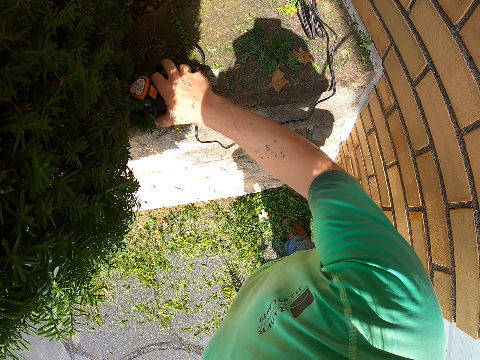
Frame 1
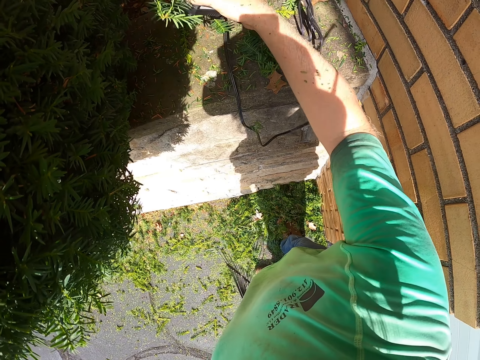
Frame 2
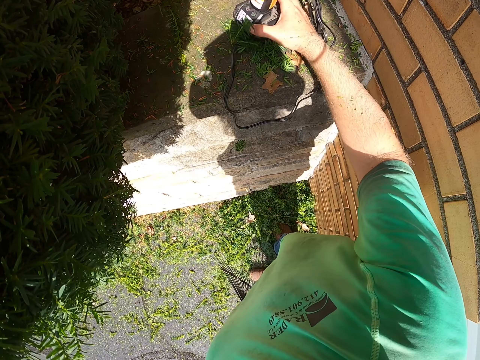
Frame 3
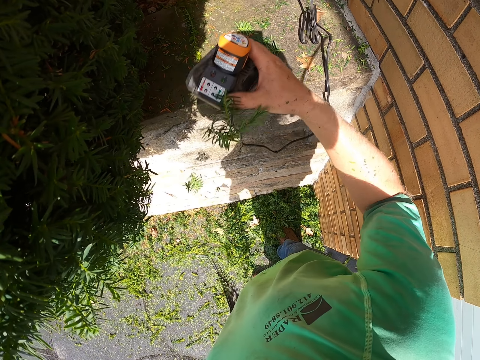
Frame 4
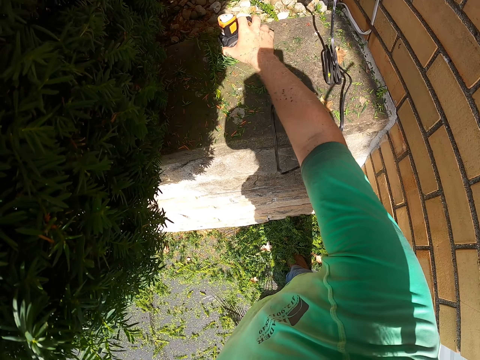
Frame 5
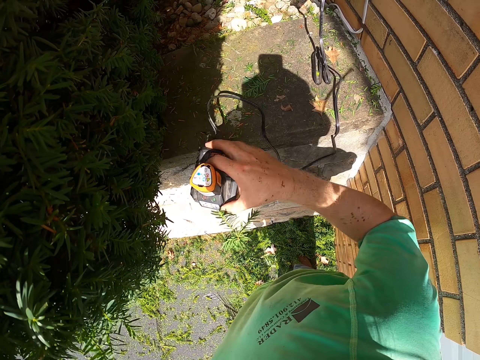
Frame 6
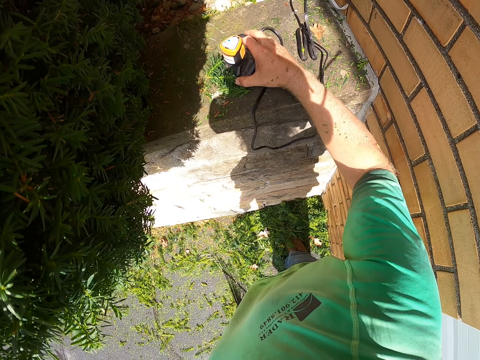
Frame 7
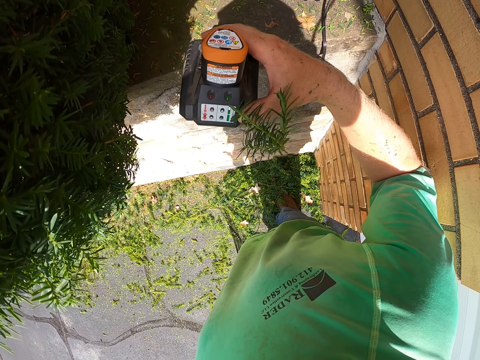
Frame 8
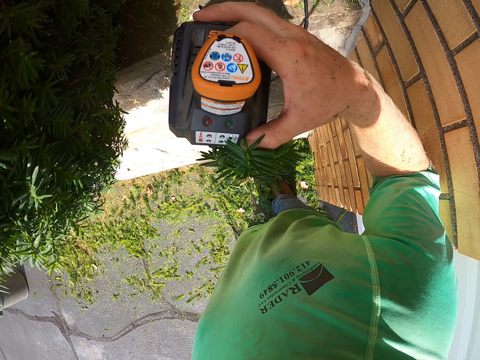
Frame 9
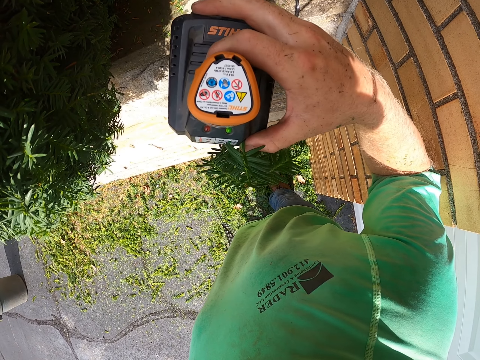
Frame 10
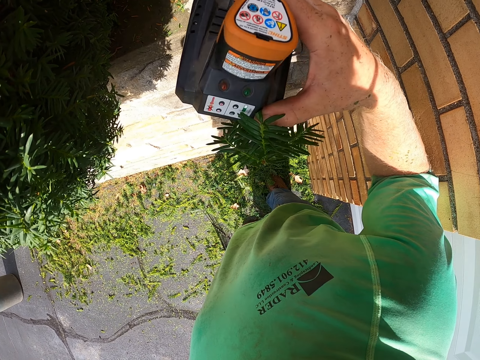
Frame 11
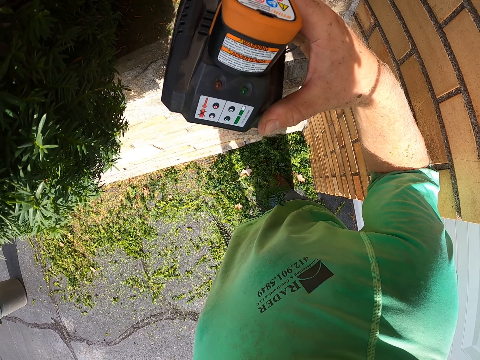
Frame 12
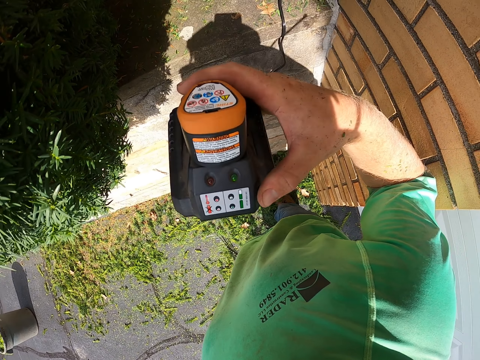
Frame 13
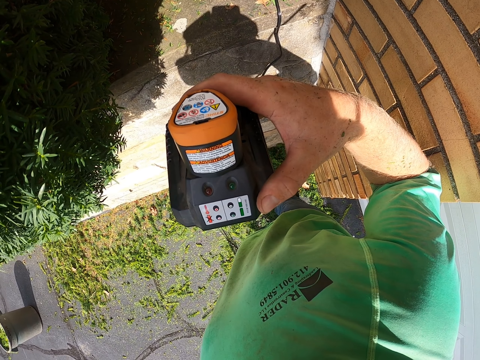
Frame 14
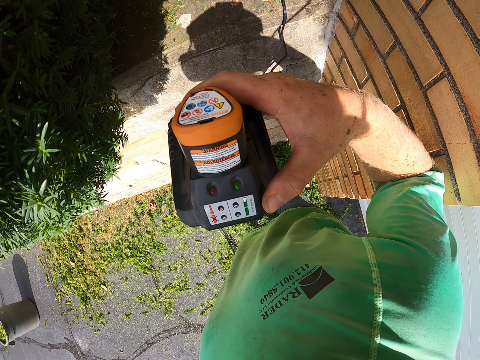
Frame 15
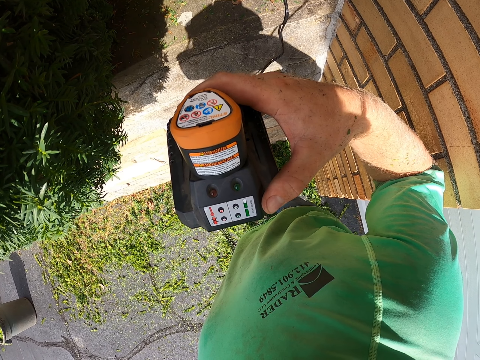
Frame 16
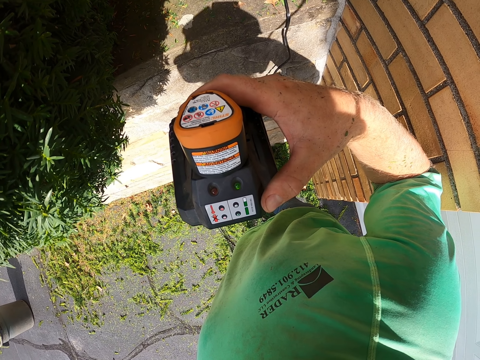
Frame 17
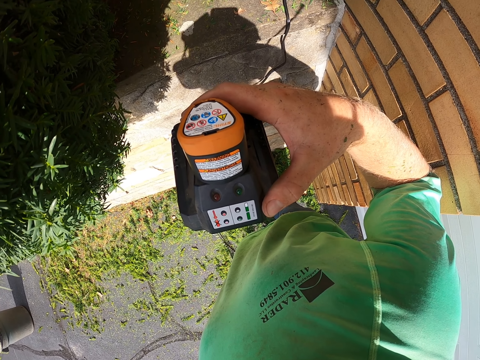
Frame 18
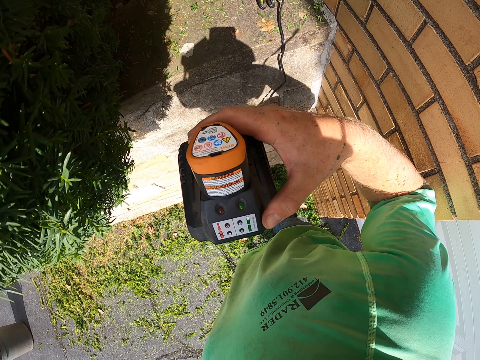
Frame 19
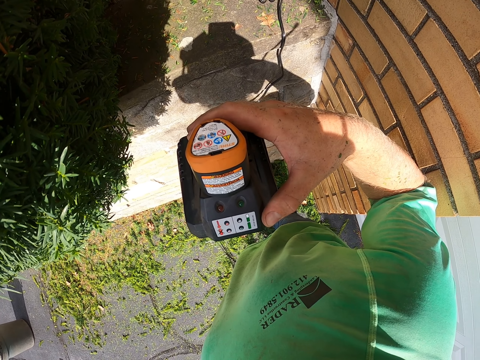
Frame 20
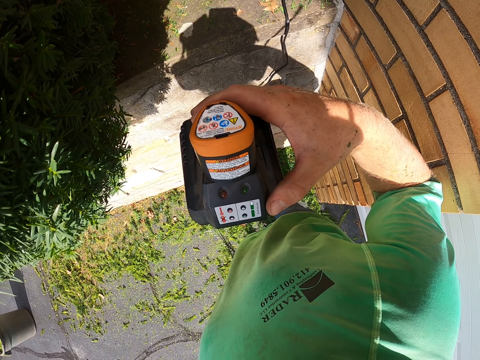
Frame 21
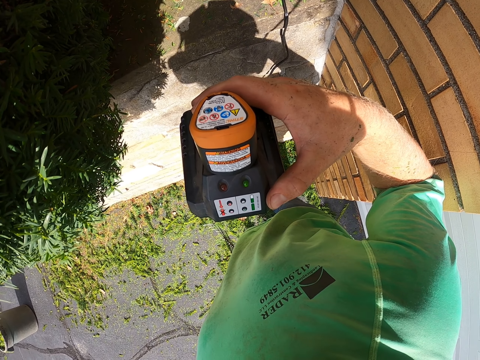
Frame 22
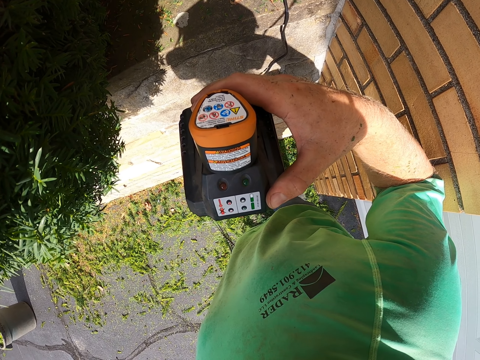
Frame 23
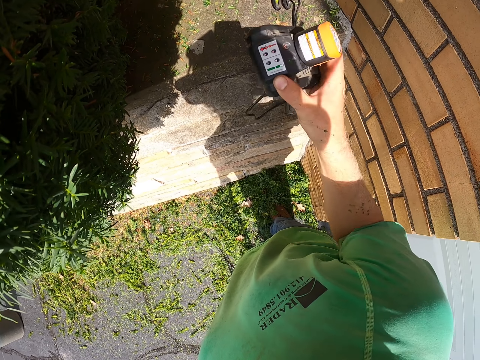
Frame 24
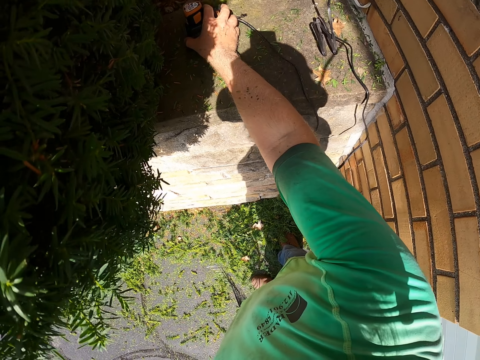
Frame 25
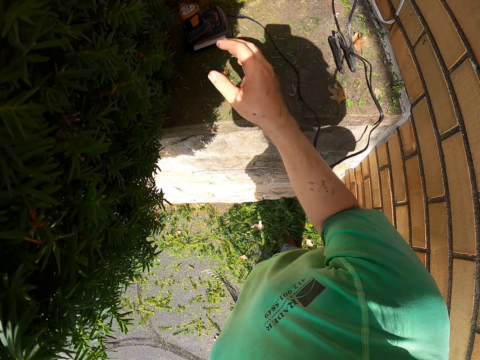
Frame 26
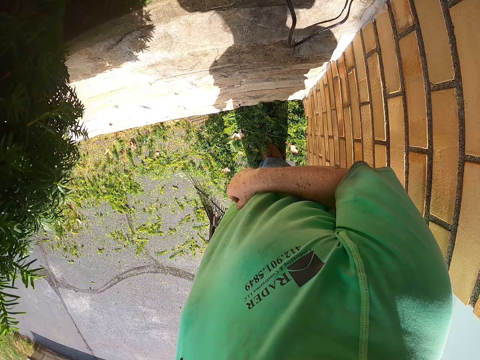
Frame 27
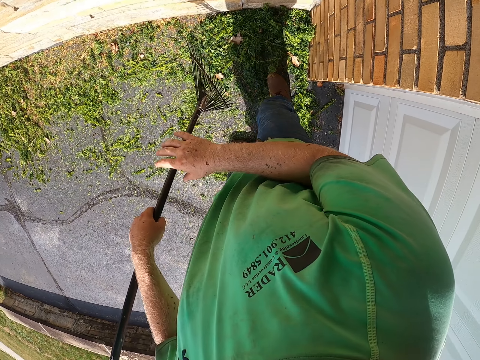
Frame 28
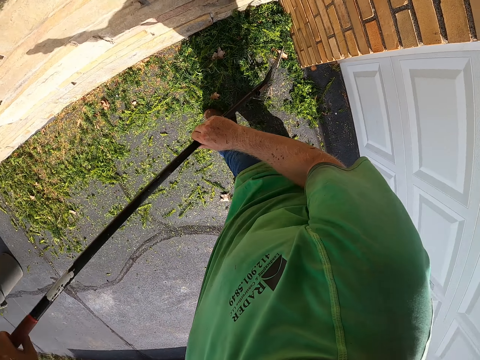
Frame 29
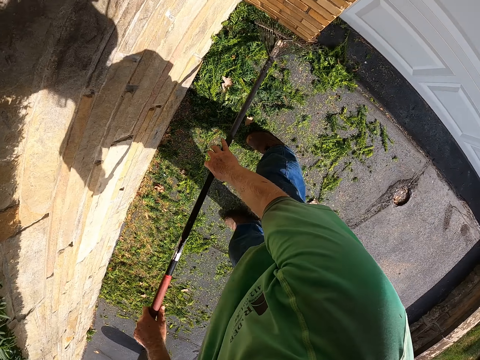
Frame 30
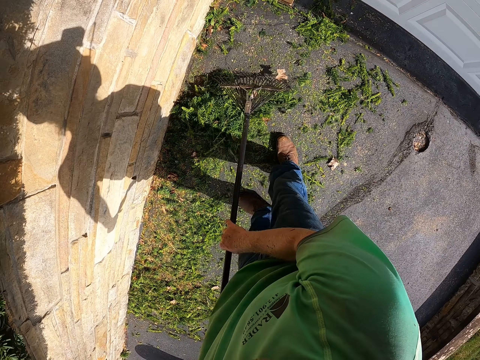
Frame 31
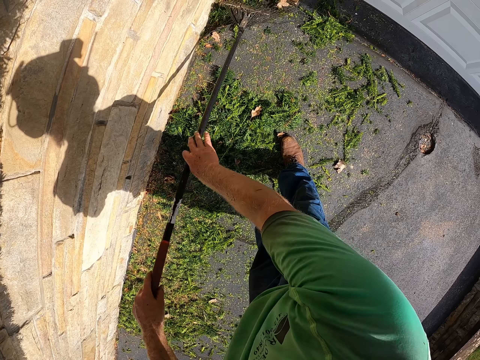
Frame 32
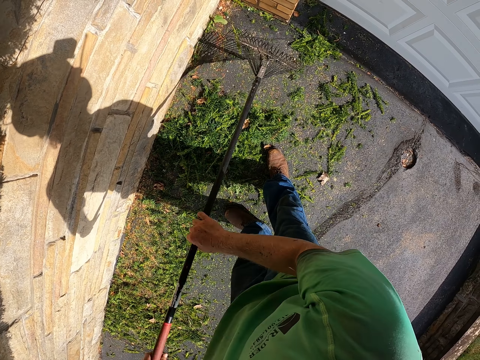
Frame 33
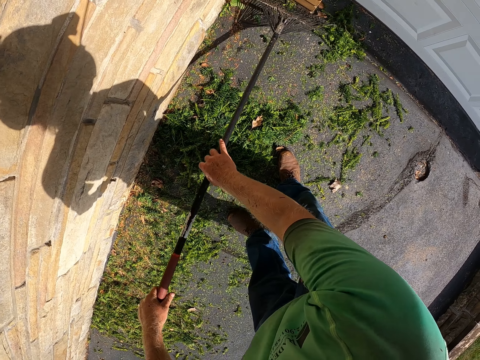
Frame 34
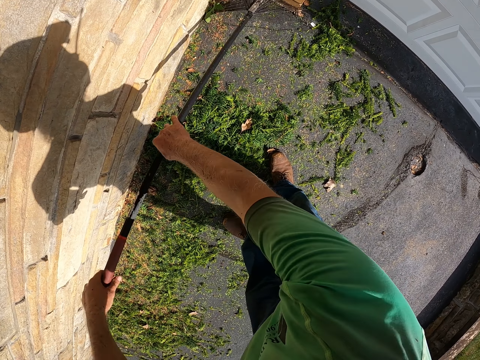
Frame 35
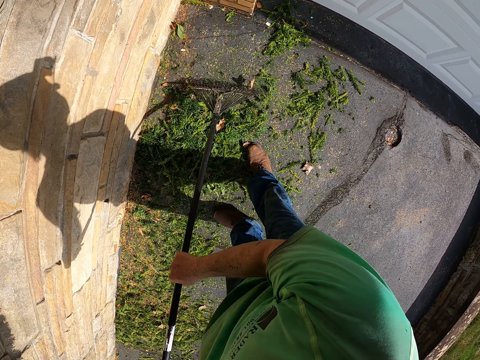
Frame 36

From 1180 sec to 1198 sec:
The camera wearer picks up the garden pruner battery from the slab with his right hand. He clears the grass on the slab with the device in his right hand. He reads the sticker on the device in his right hand. He holds an object. He drops the garden pruner battery in his right hand on the slab. He gathers grass on the ground with the rake in both hands.

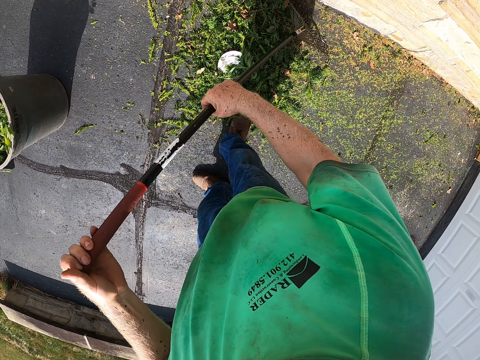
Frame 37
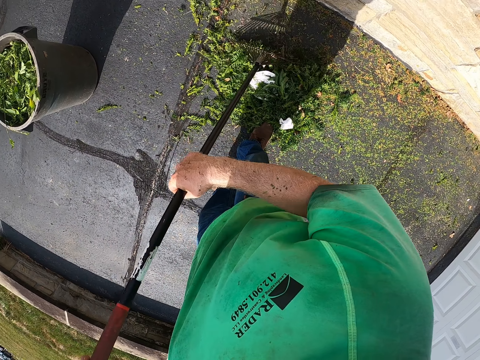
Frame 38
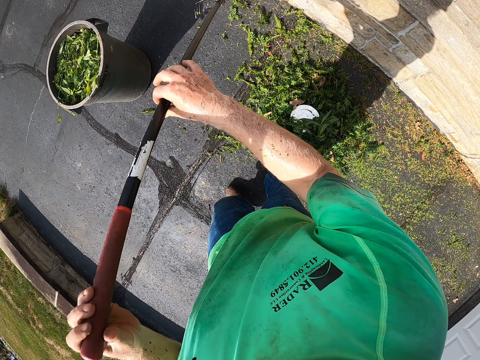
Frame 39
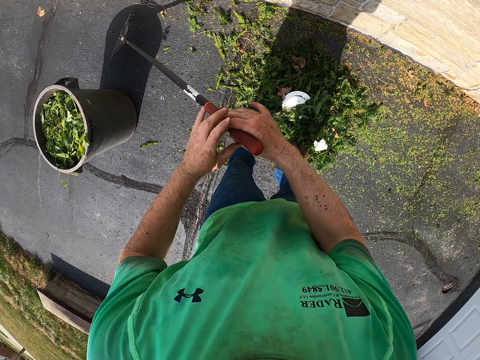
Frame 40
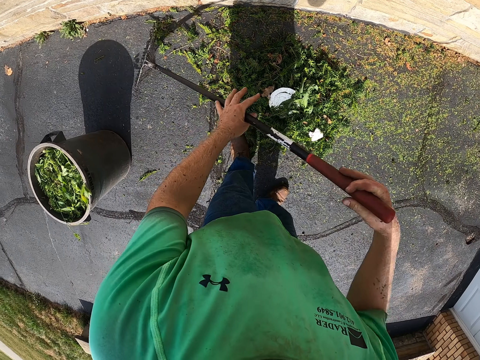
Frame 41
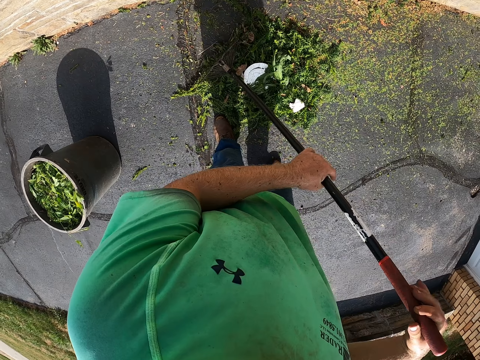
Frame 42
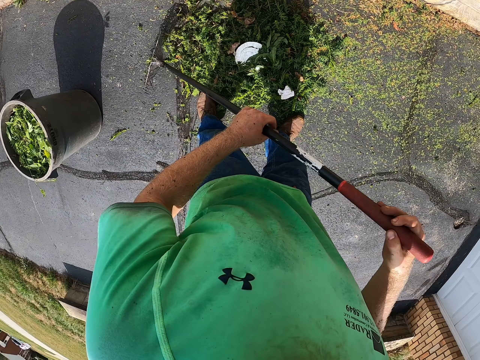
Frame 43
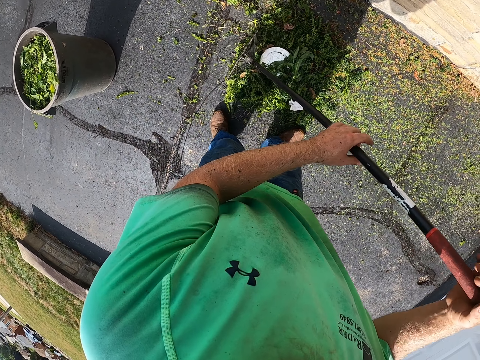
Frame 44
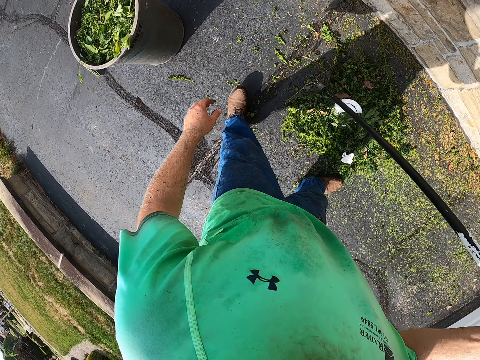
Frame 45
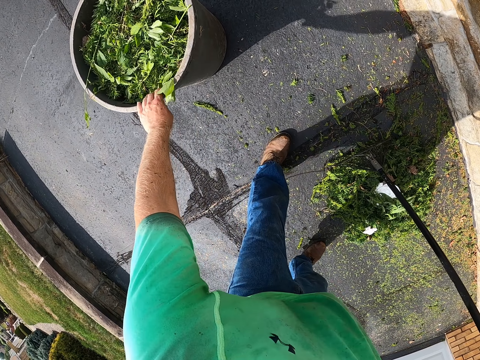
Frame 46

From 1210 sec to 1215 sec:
The camera wearer pulls the bin.

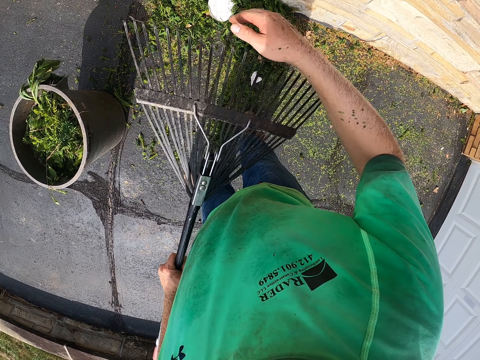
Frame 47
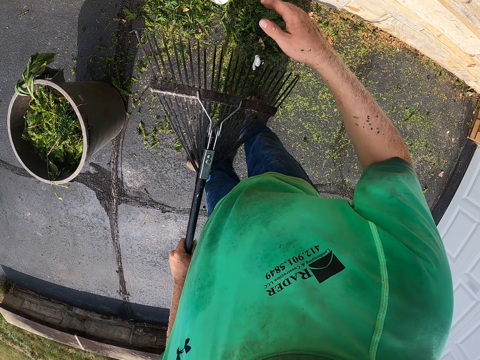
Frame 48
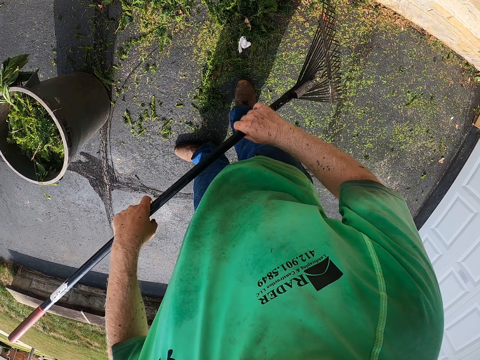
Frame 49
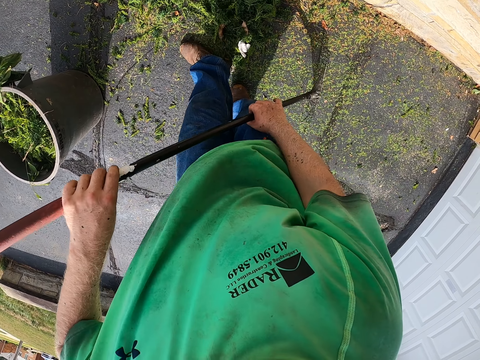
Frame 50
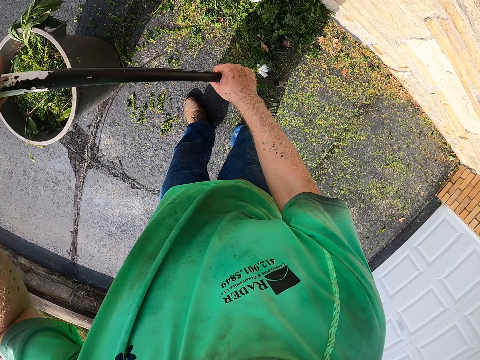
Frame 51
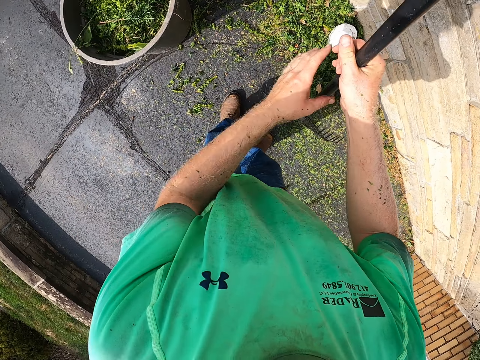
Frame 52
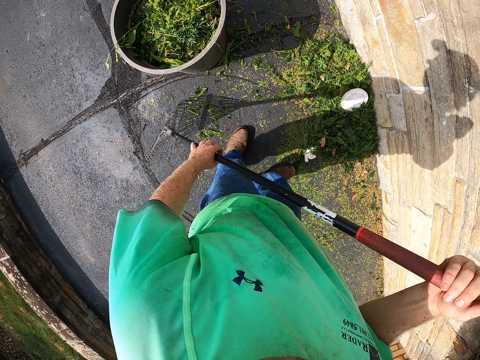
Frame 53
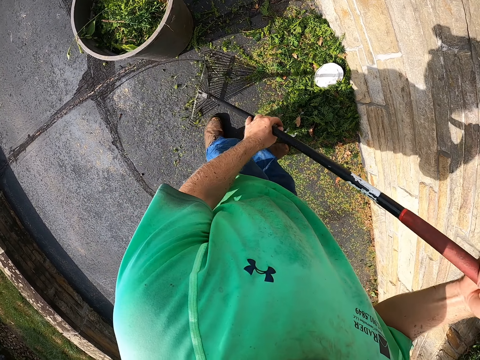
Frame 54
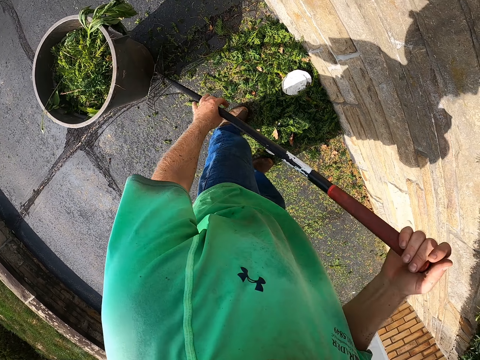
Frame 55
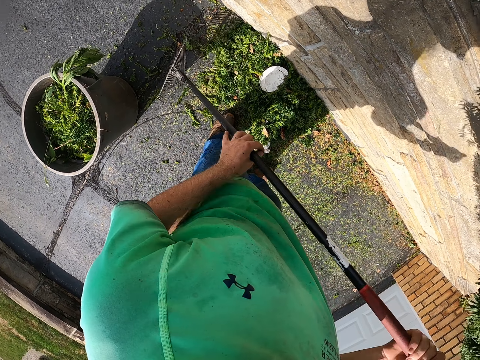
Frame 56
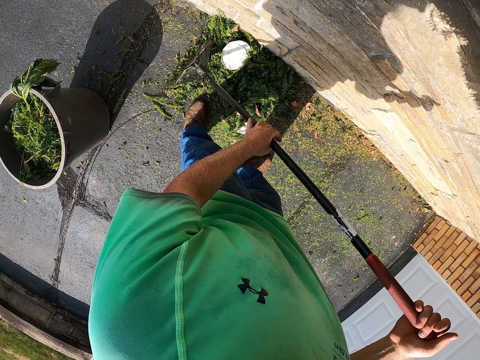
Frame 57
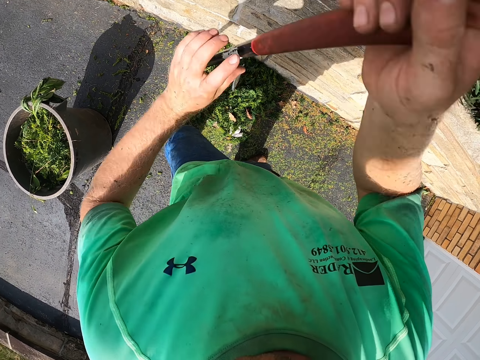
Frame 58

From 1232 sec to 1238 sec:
The camera wearer gathers the grass on the ground with the rake in both hands.
